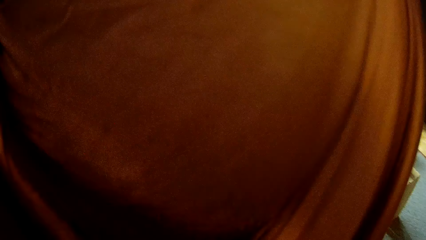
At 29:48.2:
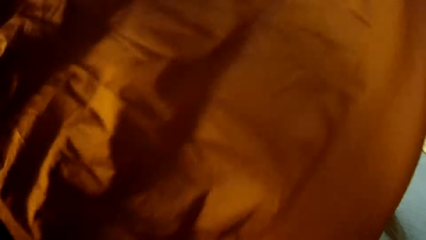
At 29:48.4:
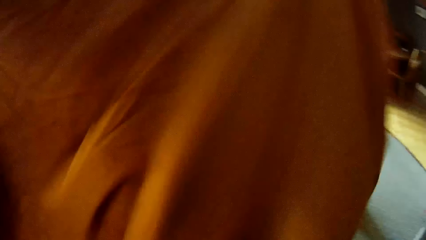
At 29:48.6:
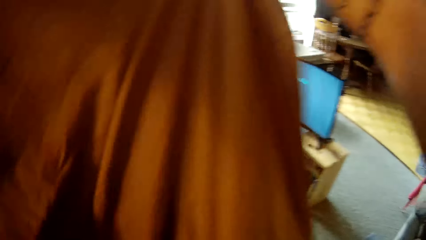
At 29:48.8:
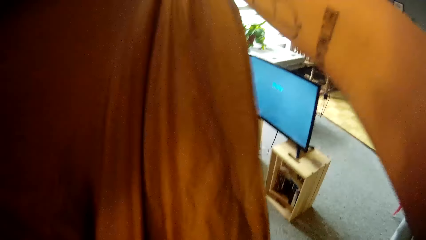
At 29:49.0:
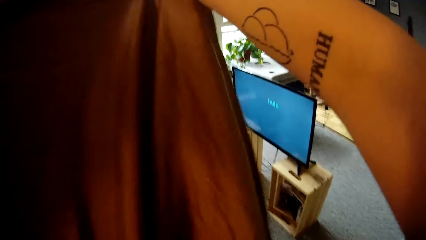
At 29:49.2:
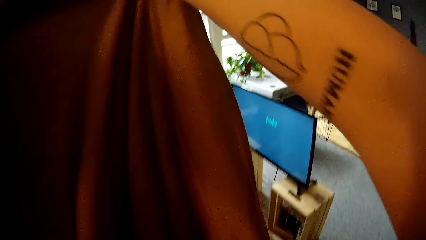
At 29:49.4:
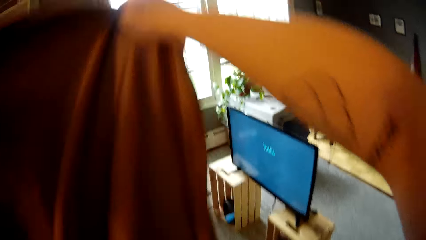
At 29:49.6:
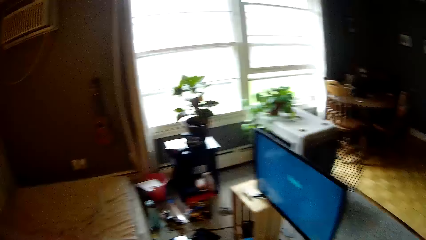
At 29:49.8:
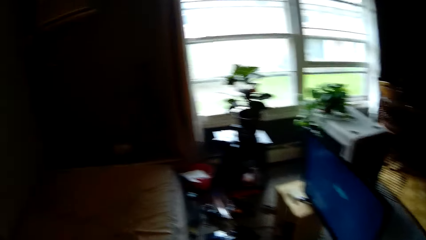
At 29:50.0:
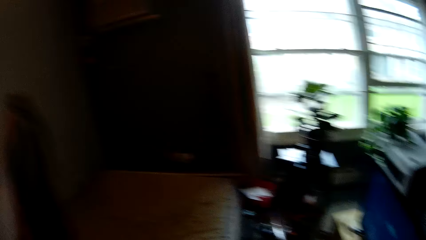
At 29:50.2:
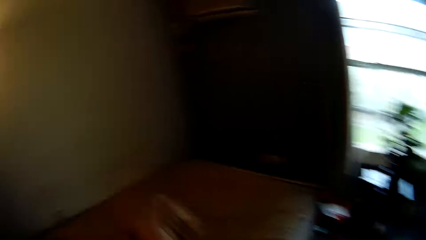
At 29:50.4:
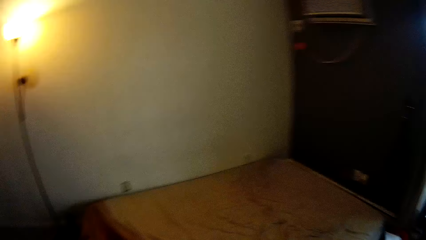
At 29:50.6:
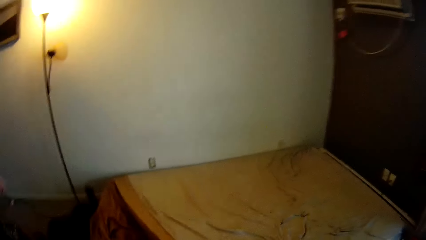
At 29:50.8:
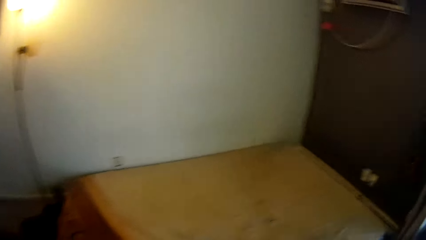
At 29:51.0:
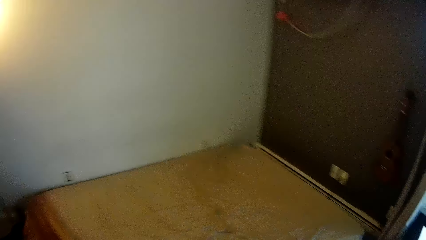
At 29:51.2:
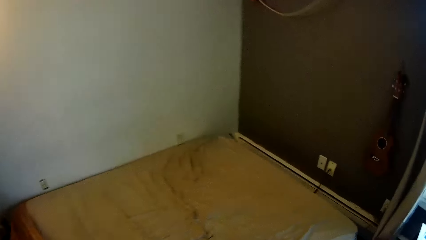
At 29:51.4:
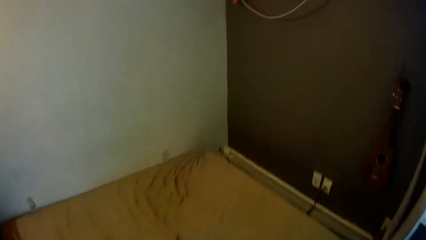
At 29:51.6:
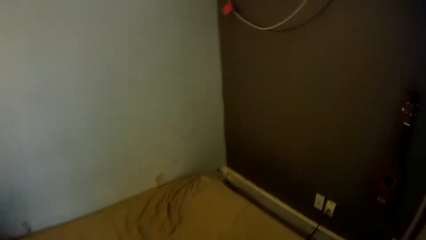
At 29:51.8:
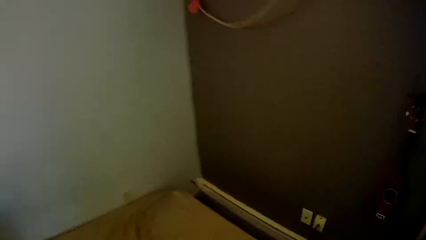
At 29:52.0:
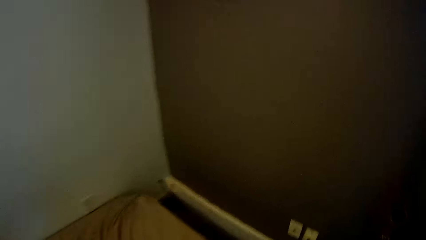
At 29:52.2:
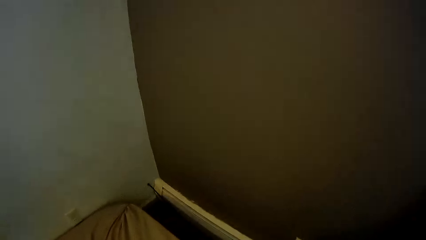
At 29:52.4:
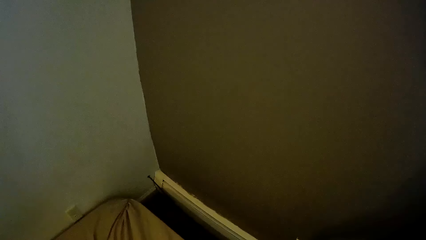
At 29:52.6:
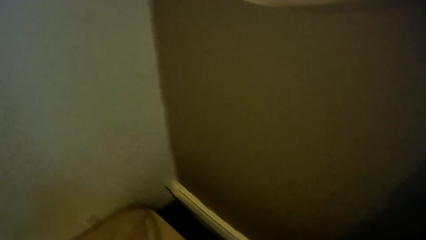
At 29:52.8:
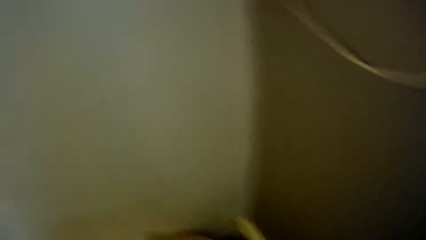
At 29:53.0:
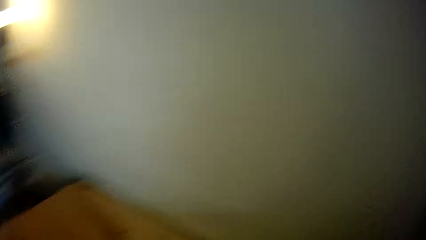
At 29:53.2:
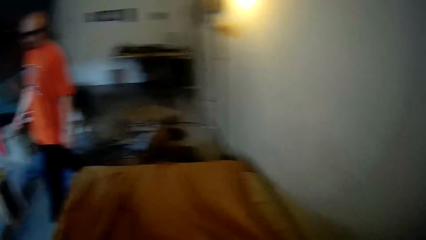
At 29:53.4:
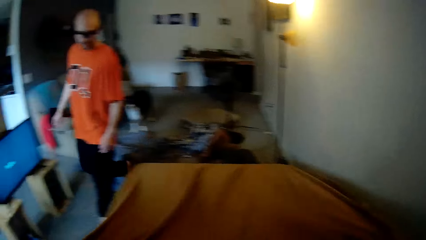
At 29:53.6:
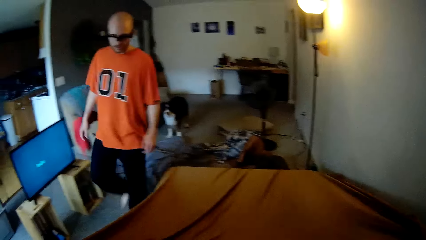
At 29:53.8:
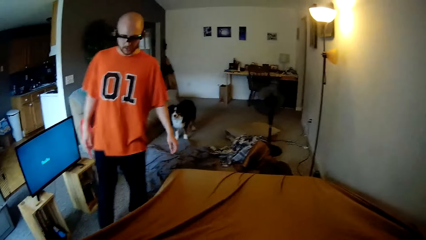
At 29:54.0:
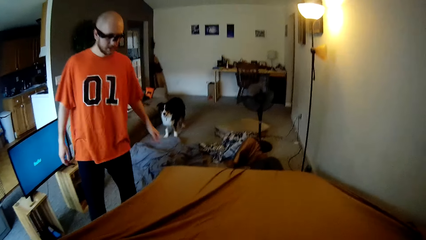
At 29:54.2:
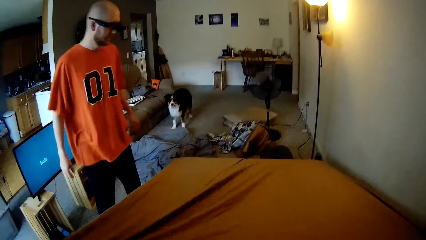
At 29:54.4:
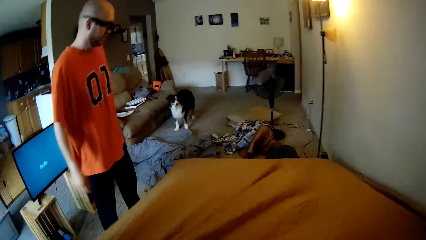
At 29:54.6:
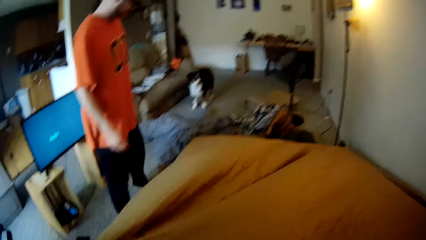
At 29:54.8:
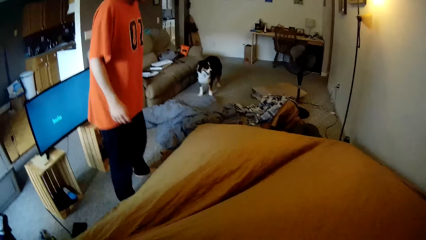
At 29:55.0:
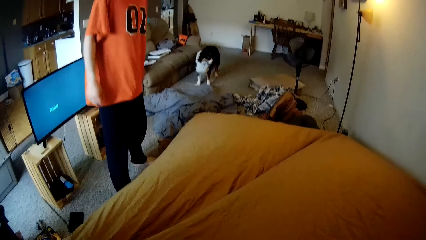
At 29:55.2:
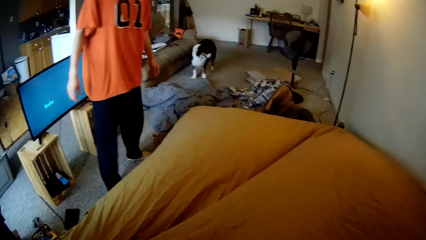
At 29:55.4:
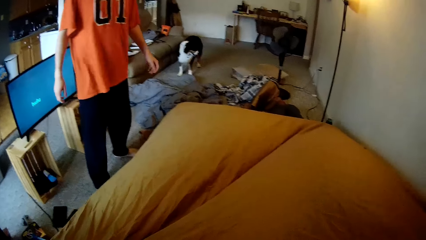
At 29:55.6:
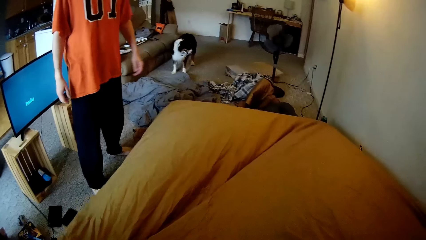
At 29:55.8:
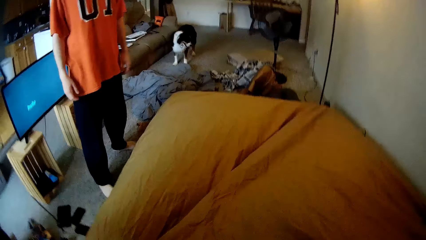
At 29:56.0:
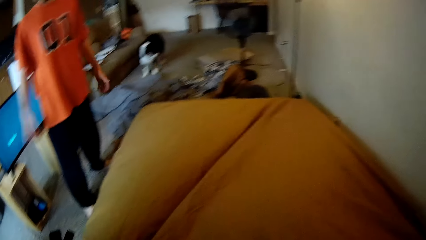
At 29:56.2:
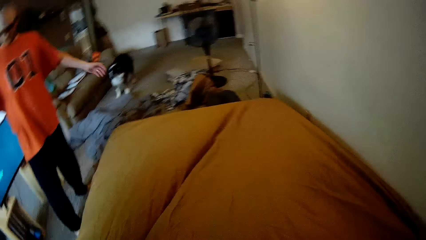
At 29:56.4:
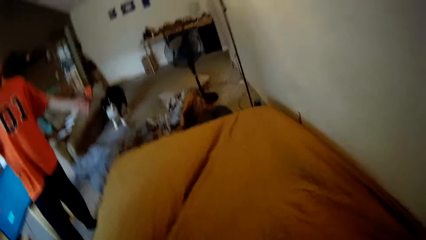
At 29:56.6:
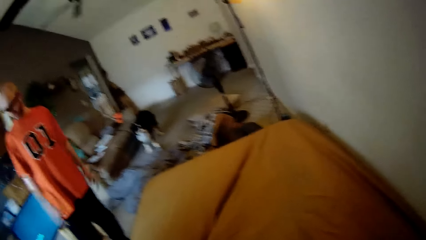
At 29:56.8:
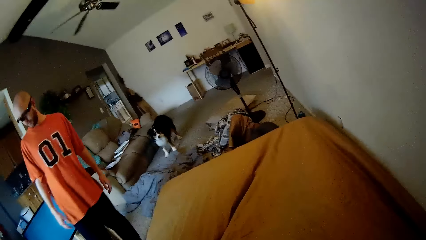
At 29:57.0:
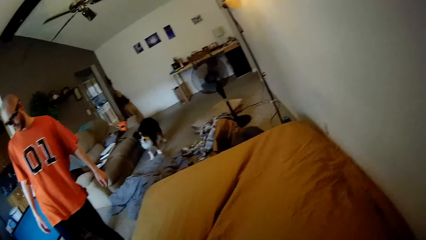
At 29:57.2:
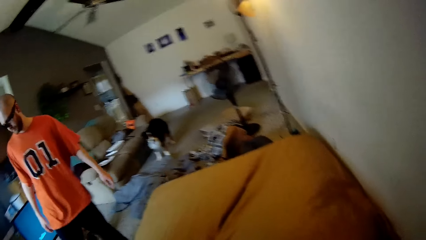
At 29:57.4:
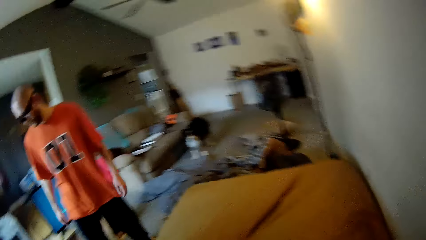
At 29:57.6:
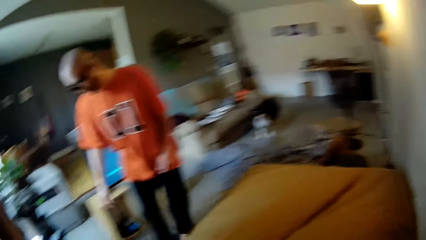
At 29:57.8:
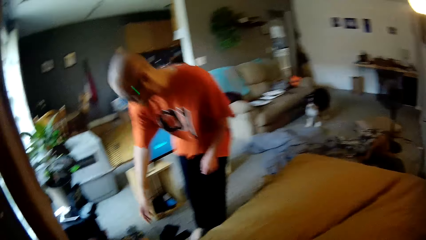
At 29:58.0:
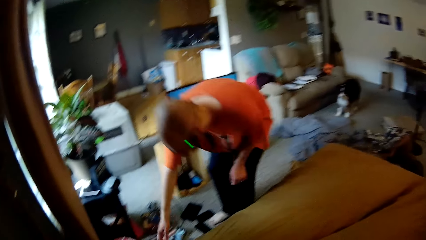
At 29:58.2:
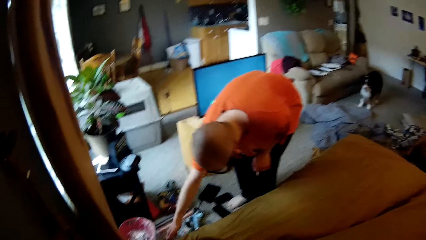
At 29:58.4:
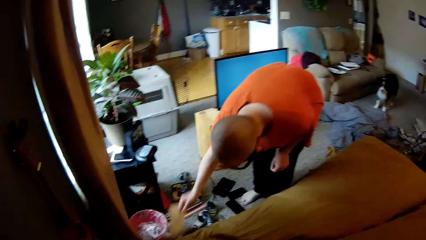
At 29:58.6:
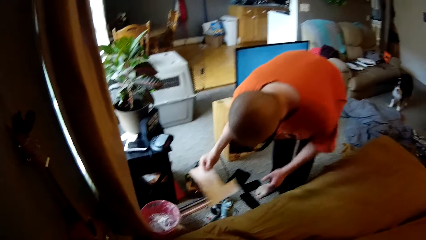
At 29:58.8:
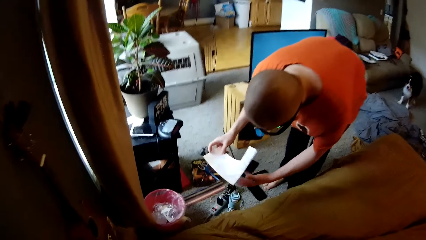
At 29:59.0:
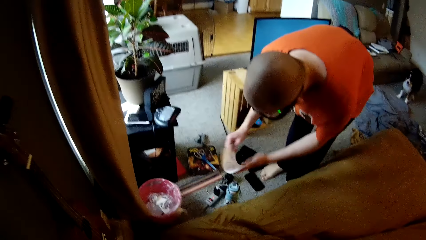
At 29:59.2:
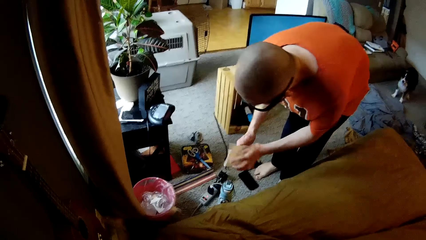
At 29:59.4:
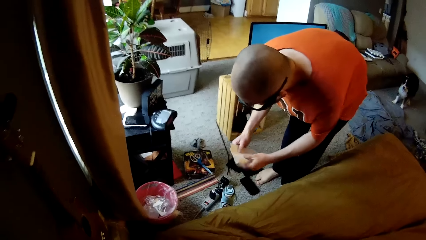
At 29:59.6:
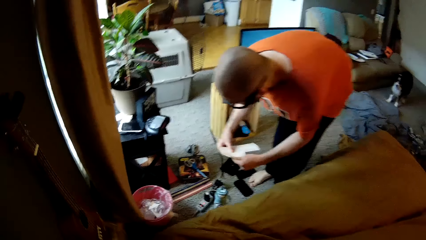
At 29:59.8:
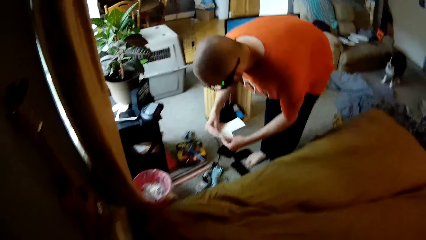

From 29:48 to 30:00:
The camera wearer folds the bedsheet. He looks around and walks around. A man shrugs both hands. The camera wearer lifts his hands. The man picks up a piece of paper with his right hand. The camera wearer picks up a paper from the floor. The man folds the piece of paper with both hands.
